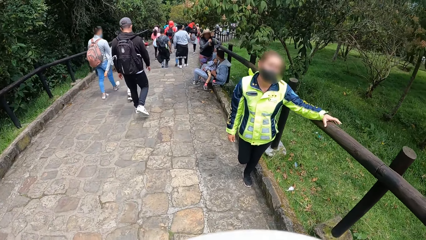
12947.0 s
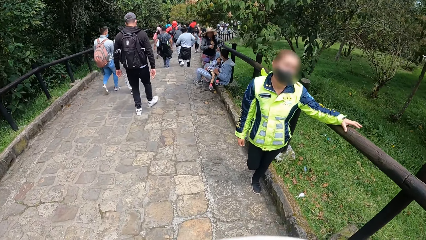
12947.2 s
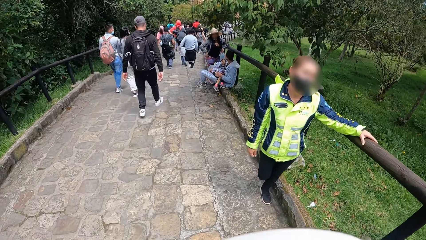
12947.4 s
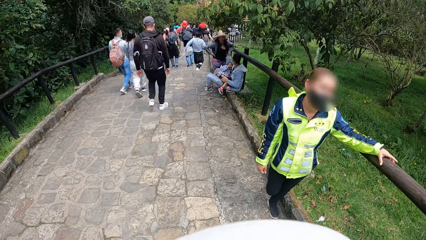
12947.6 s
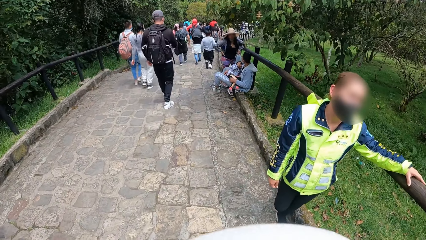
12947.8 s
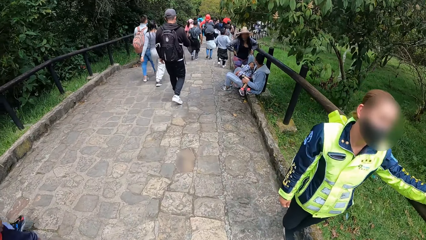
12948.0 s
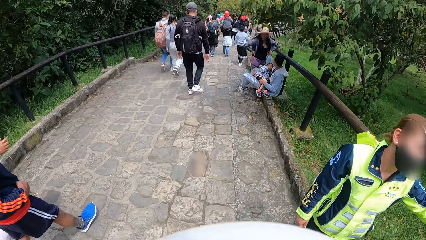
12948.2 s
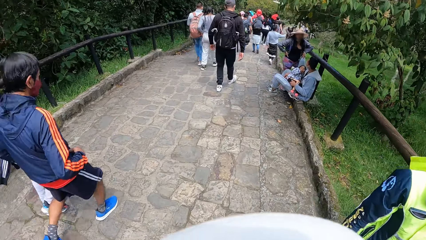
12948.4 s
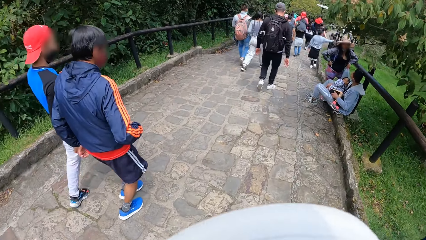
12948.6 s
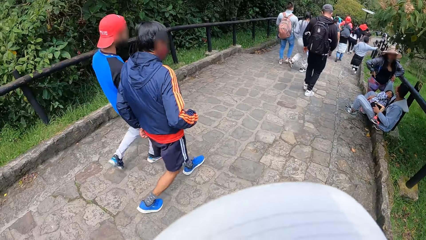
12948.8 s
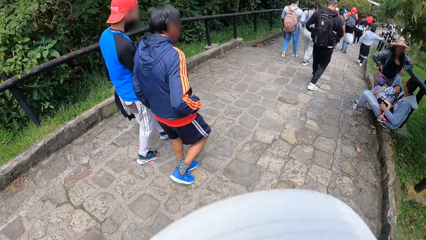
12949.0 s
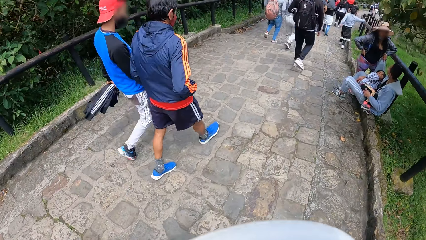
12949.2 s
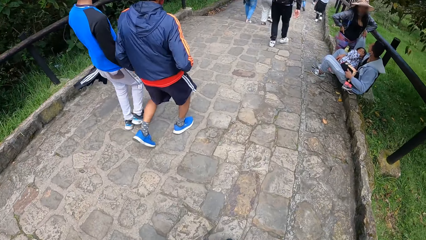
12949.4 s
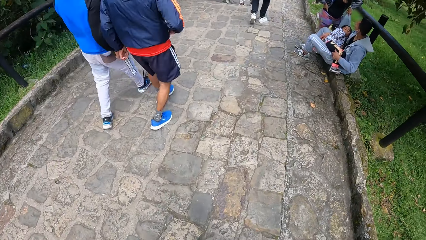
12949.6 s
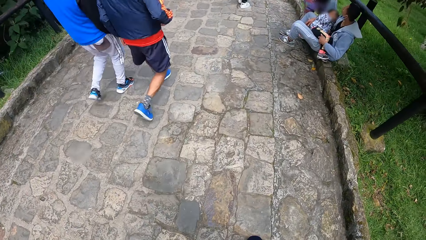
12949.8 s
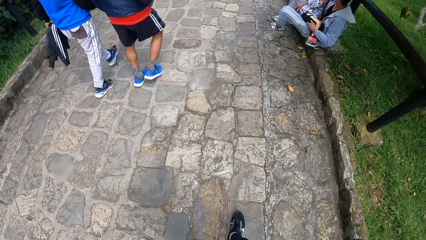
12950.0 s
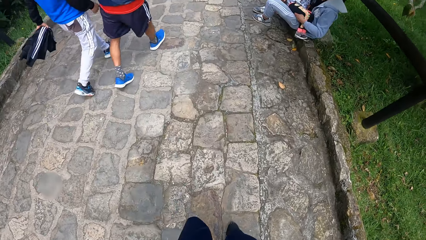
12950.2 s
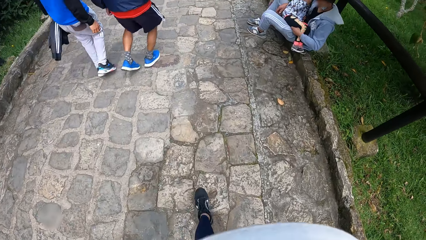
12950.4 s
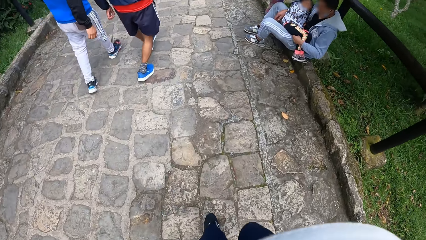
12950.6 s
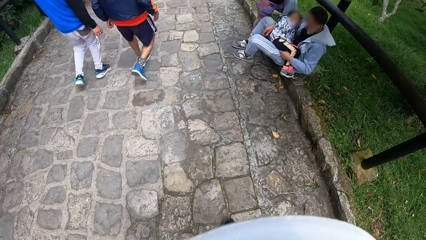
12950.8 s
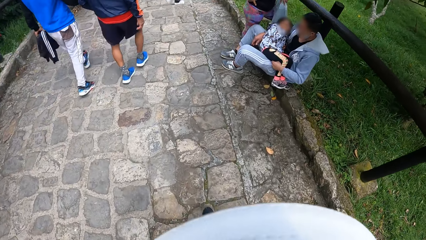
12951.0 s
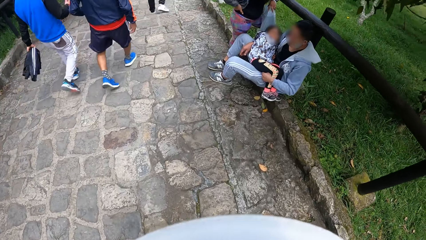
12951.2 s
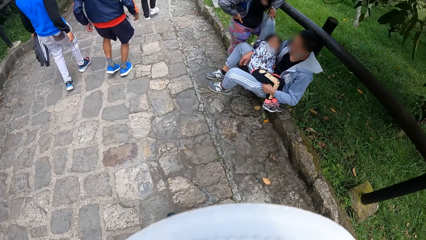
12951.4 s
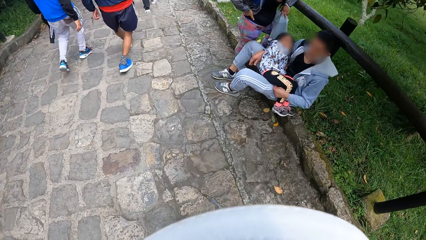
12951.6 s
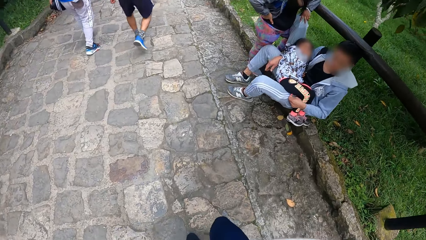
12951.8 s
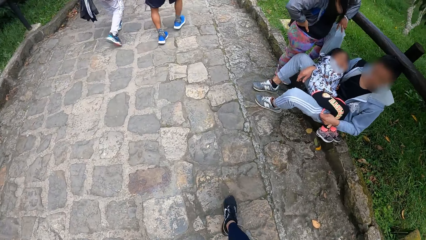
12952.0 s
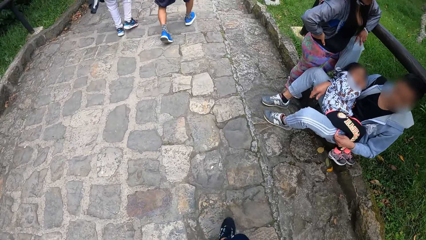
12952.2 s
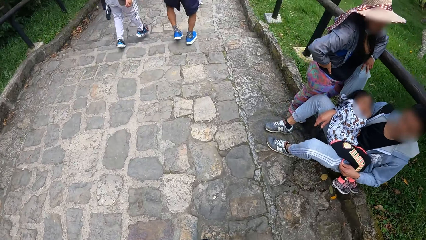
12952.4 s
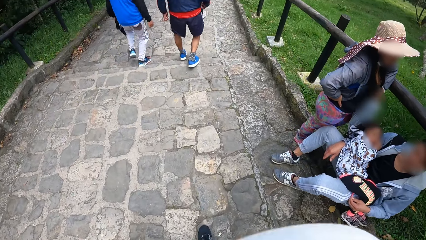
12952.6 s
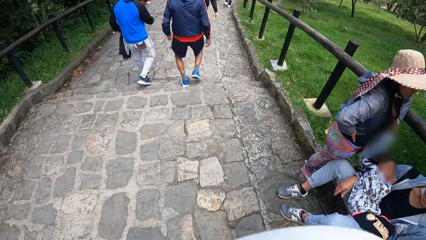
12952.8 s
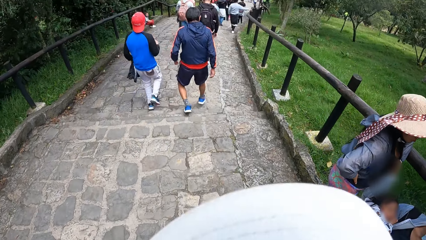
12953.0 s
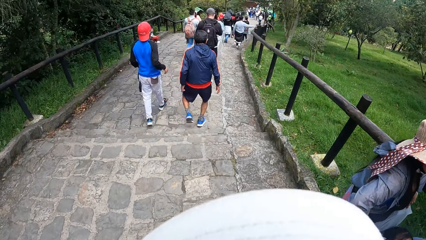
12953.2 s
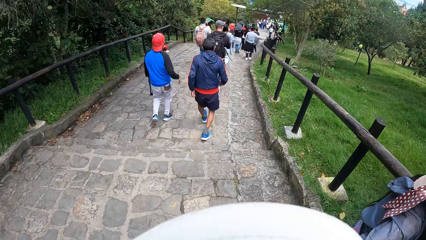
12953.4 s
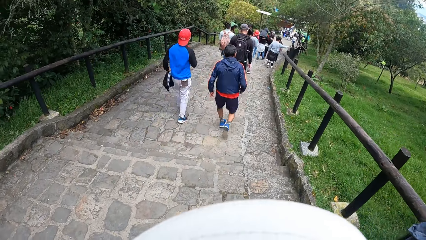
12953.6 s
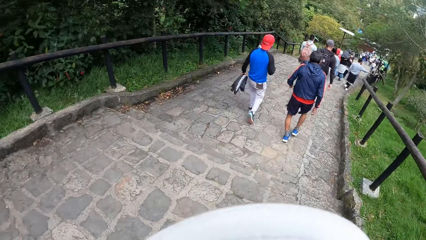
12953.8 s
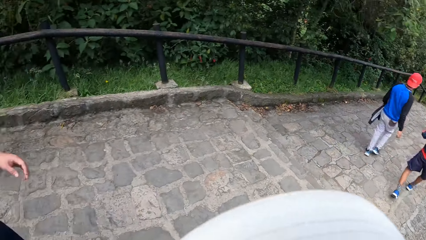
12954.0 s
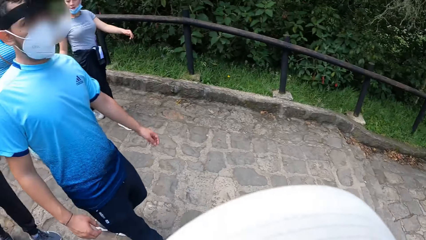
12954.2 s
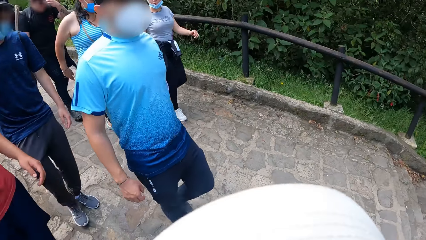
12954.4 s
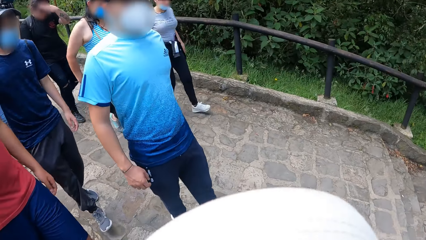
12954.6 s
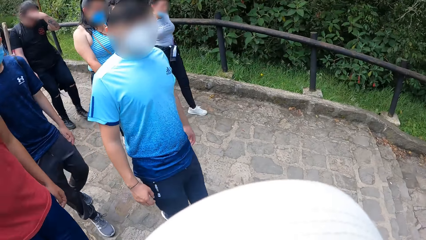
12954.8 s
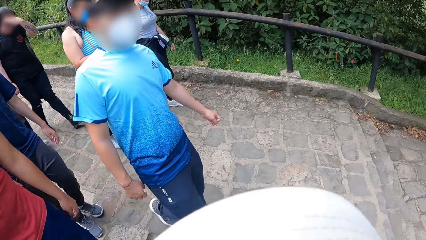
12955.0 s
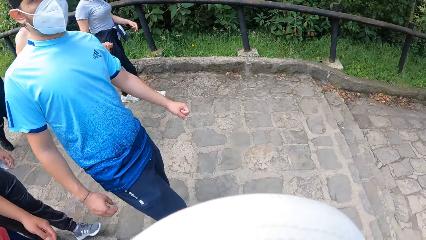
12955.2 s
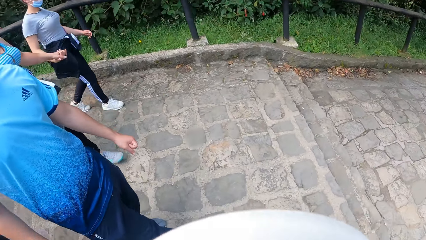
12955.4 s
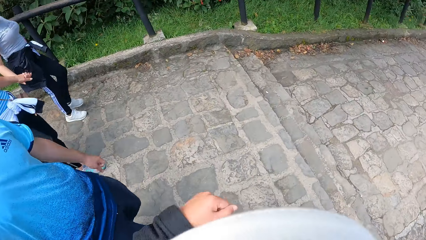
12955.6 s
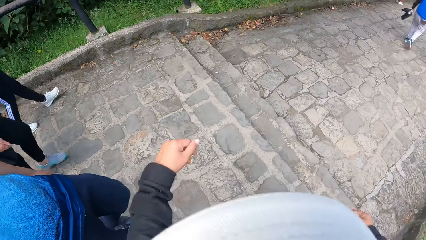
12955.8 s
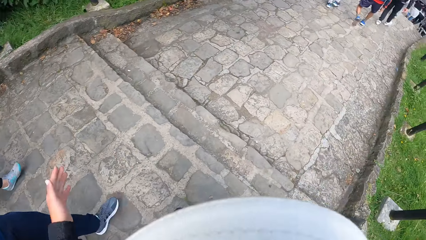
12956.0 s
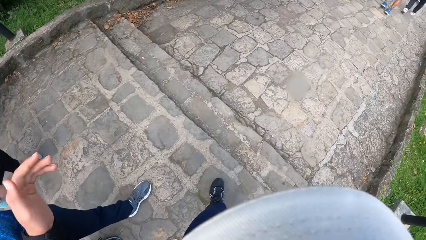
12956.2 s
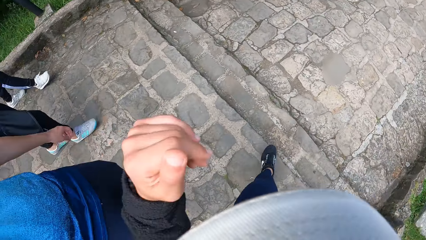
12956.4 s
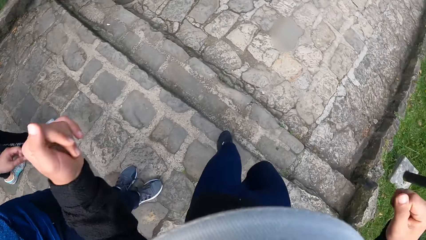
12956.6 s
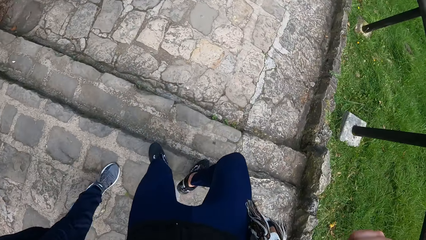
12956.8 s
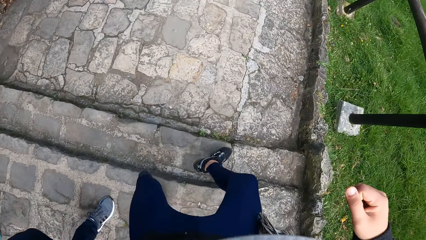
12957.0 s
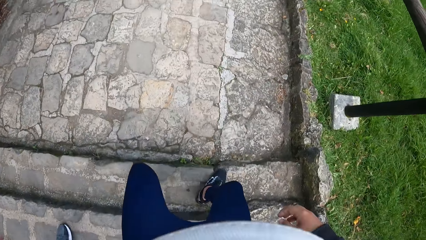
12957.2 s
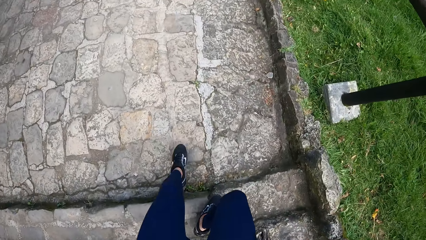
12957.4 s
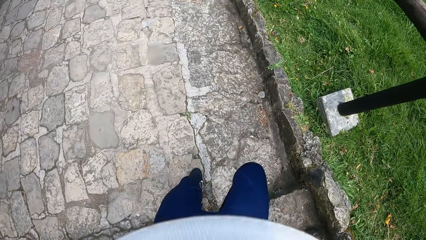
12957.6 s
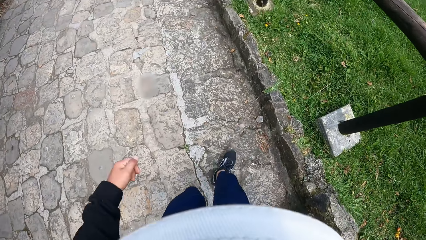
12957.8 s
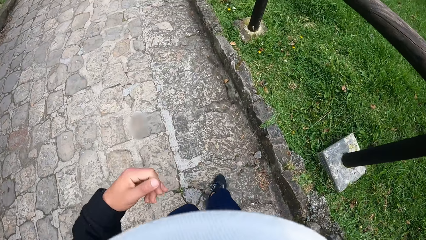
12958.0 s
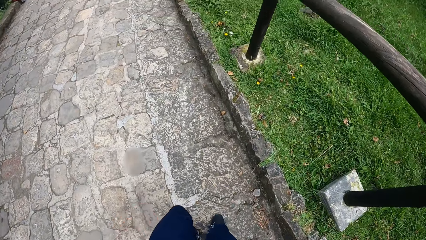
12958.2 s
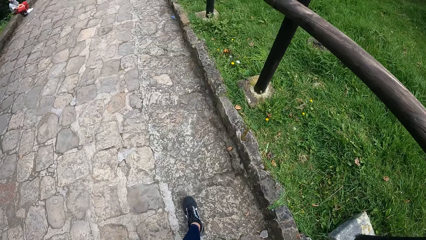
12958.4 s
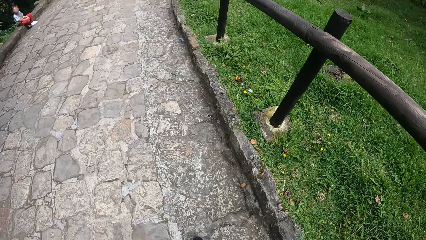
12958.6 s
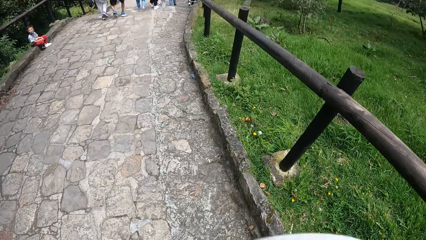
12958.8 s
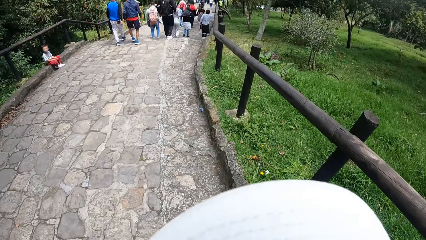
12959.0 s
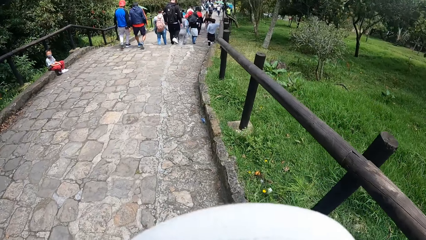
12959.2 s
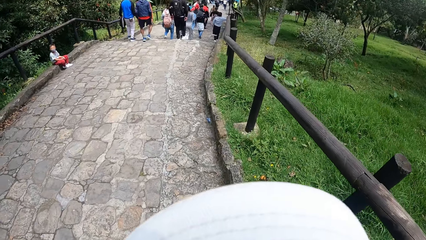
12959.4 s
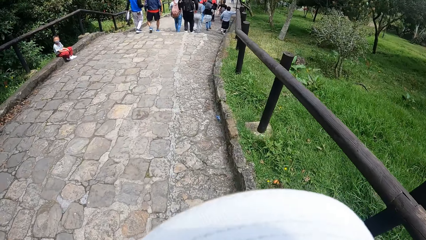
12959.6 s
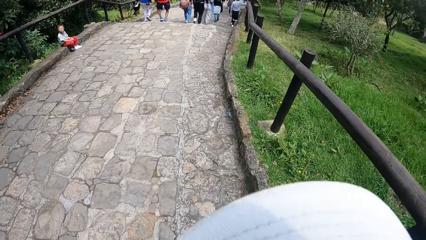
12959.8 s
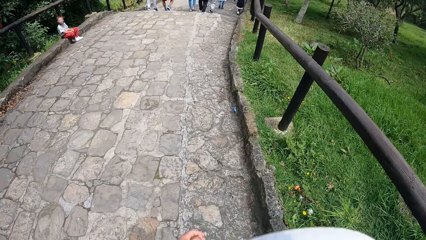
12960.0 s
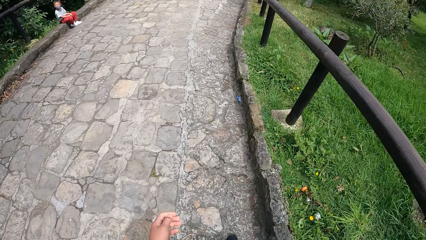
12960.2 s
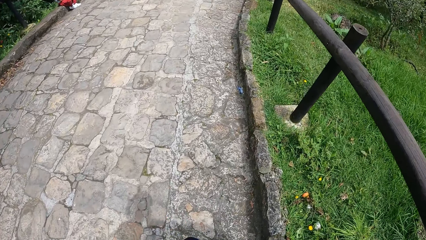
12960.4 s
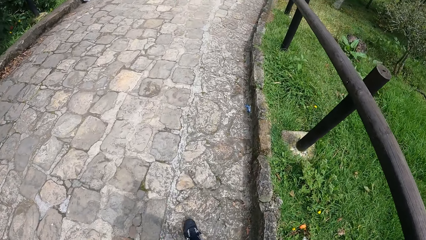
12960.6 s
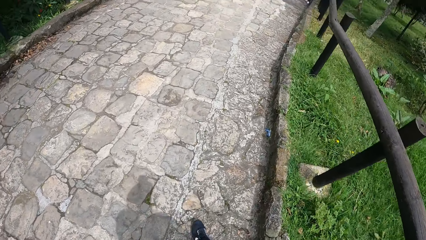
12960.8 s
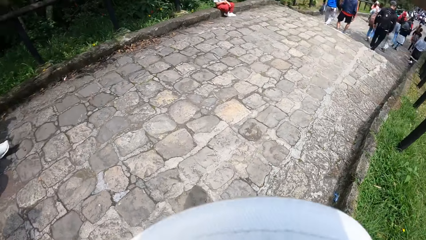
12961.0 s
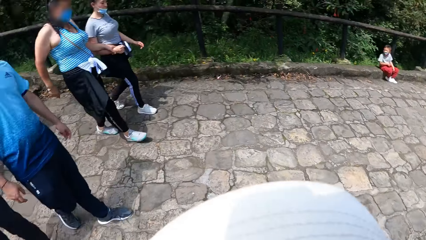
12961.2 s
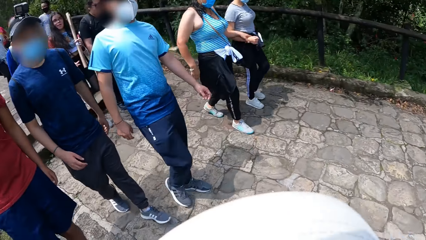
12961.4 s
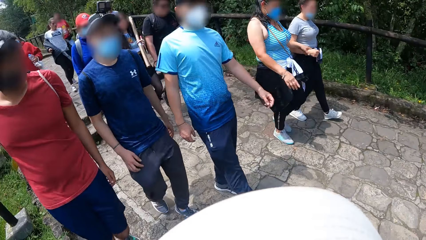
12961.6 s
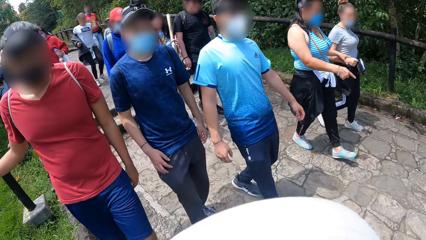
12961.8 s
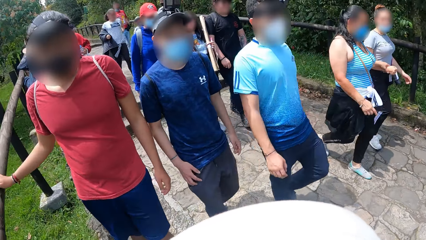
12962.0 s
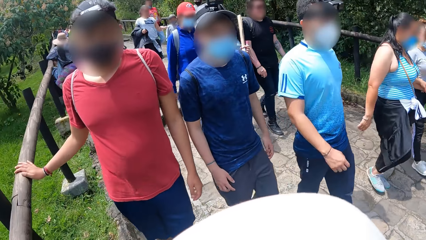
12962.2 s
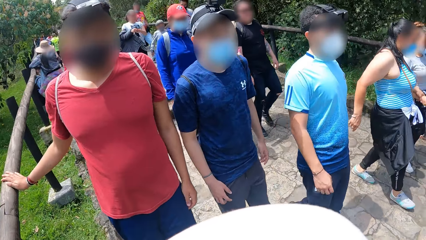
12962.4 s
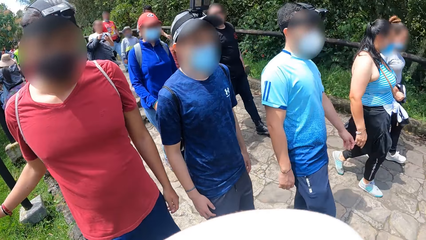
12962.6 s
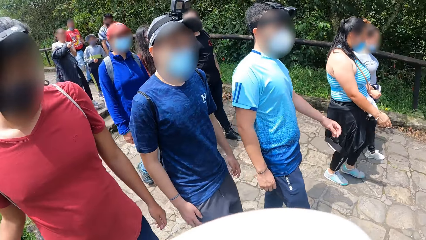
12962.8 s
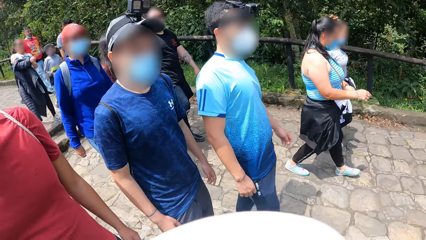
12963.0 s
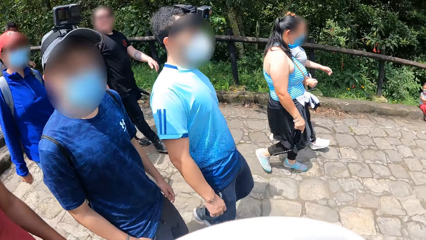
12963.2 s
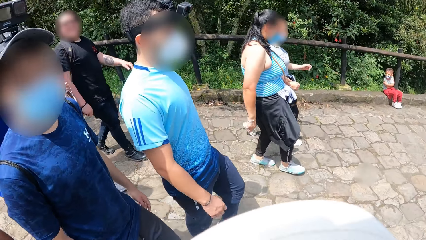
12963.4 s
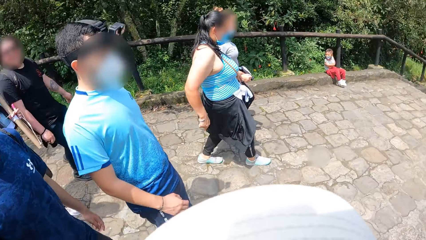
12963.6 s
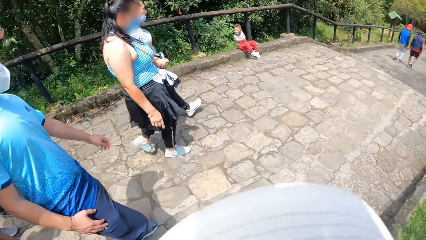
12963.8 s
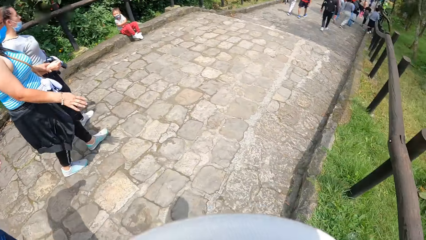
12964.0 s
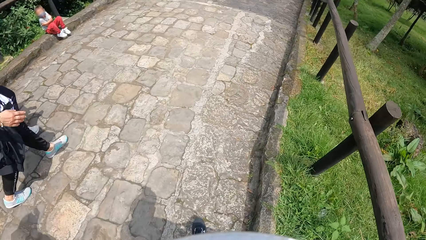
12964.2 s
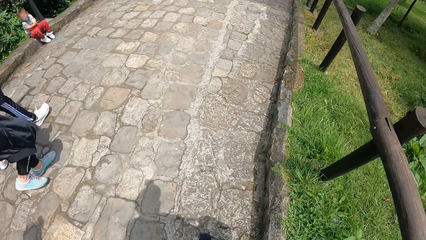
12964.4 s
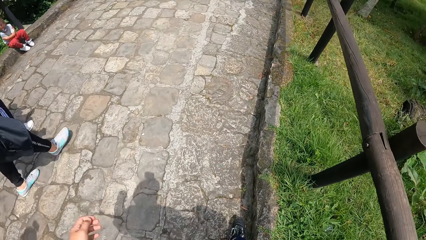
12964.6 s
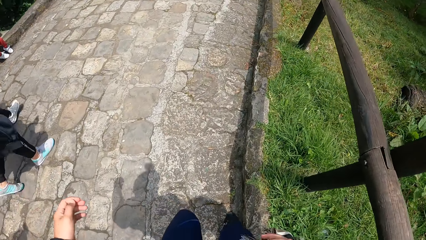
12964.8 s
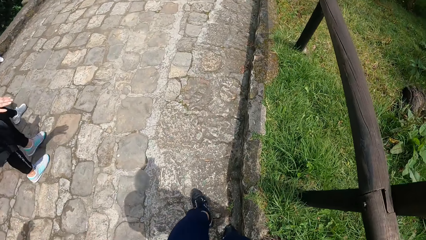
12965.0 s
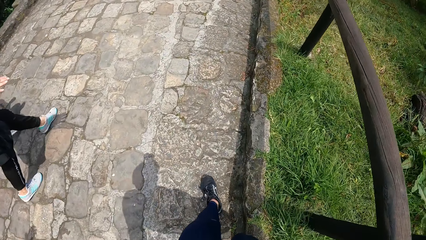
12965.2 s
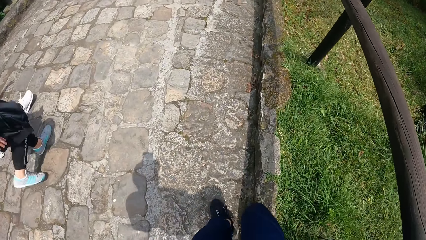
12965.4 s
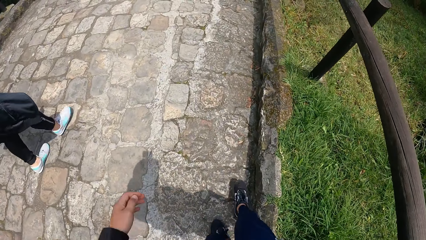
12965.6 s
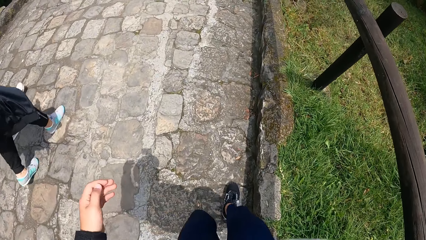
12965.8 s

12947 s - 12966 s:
The camera wearer turns his head. He makes a gesture with his left hand. He turns his head.
